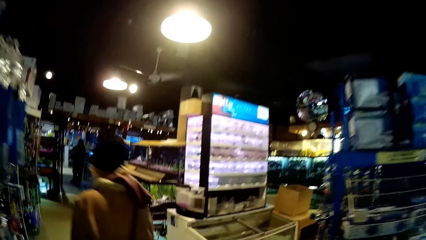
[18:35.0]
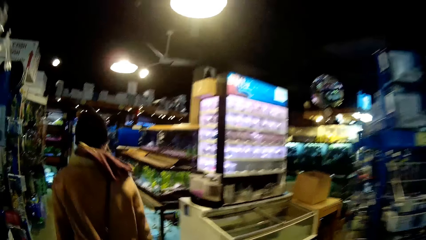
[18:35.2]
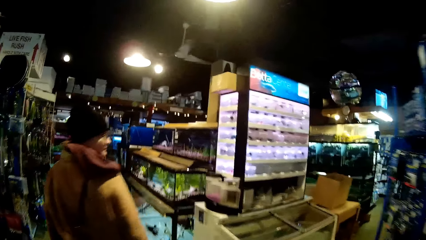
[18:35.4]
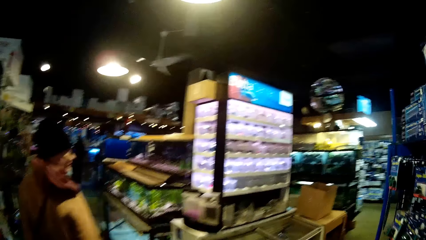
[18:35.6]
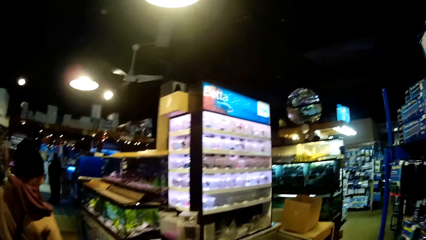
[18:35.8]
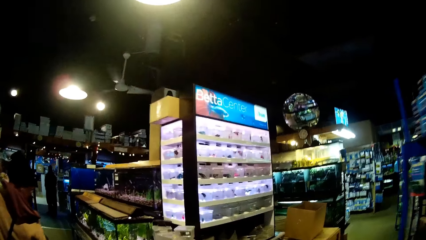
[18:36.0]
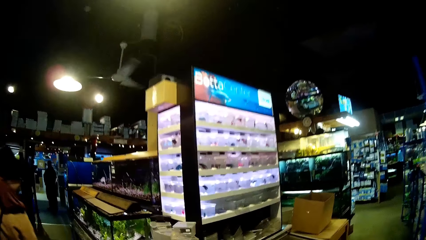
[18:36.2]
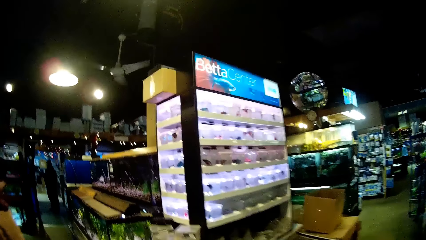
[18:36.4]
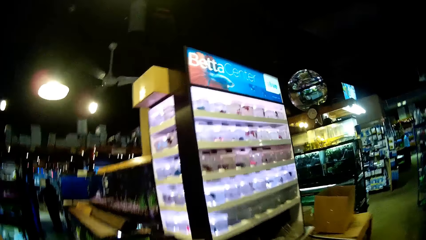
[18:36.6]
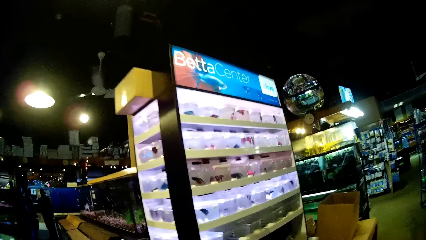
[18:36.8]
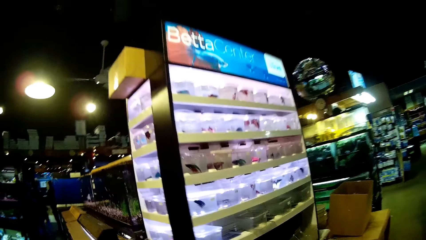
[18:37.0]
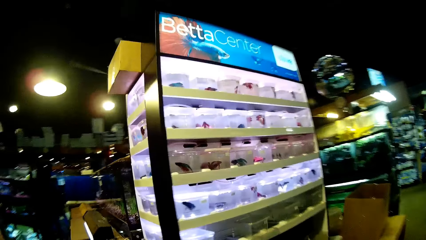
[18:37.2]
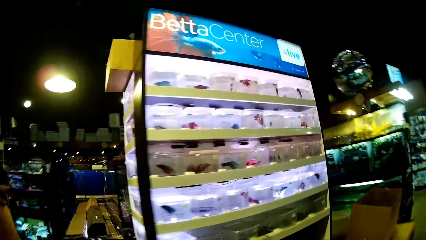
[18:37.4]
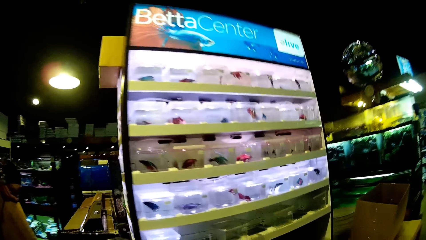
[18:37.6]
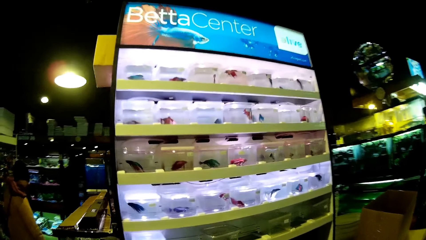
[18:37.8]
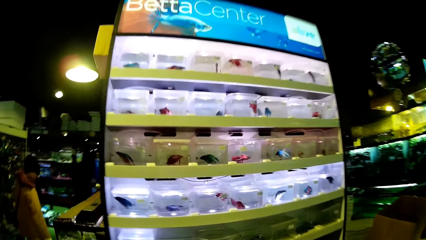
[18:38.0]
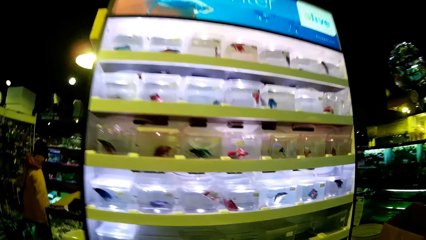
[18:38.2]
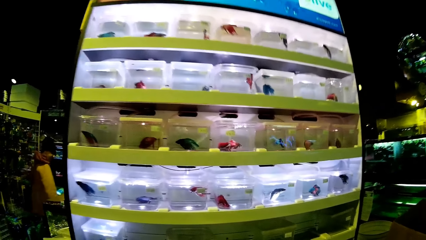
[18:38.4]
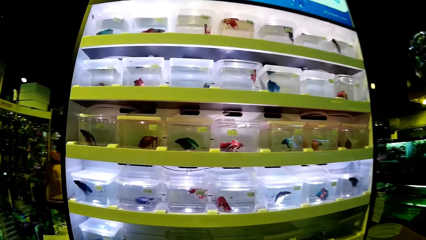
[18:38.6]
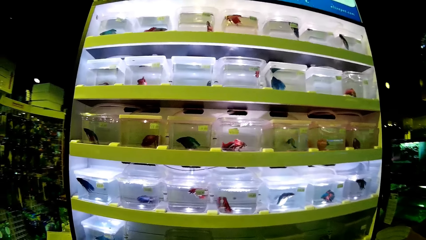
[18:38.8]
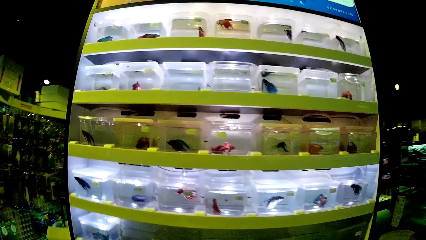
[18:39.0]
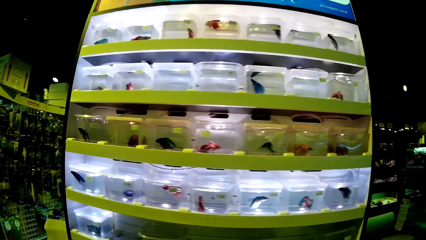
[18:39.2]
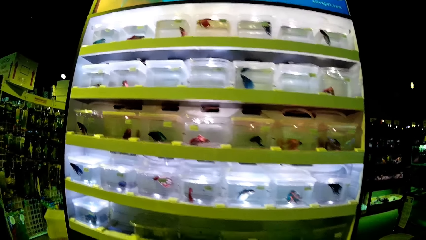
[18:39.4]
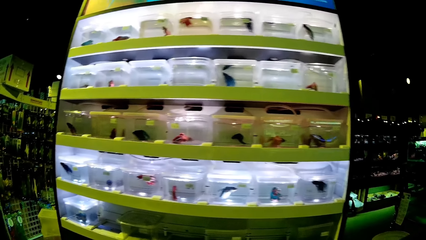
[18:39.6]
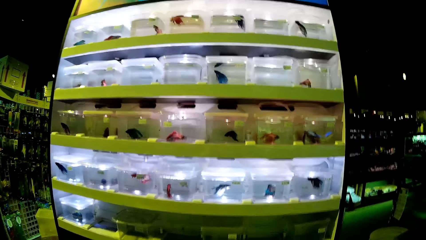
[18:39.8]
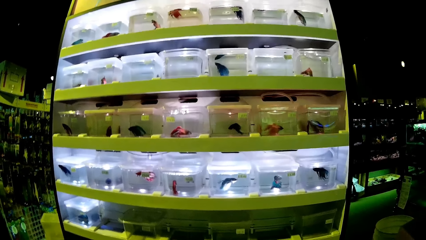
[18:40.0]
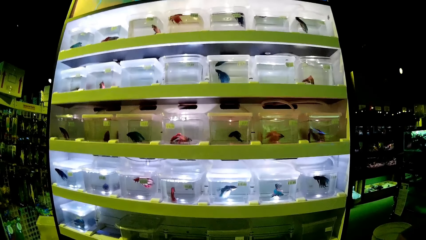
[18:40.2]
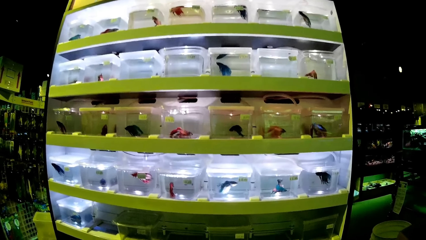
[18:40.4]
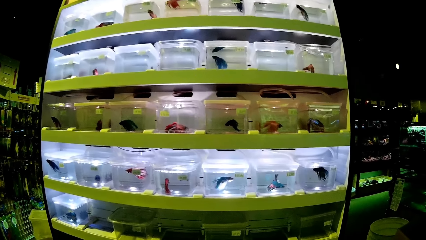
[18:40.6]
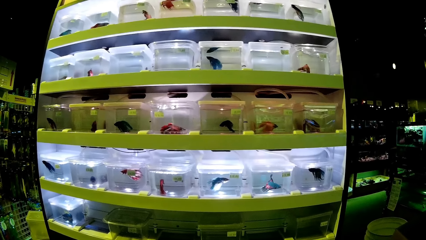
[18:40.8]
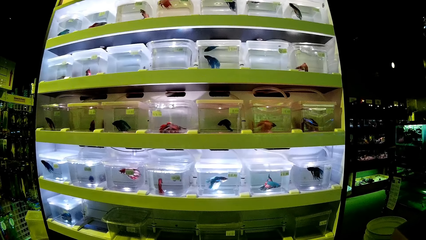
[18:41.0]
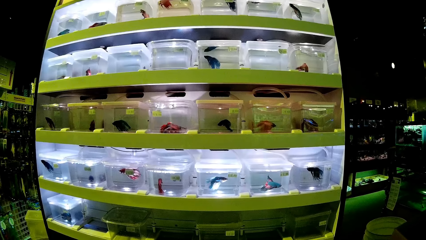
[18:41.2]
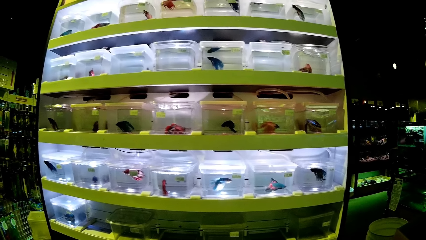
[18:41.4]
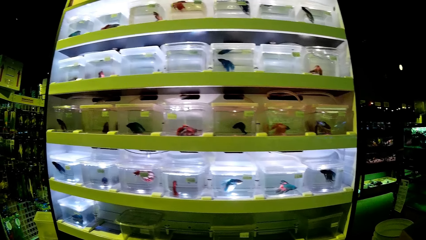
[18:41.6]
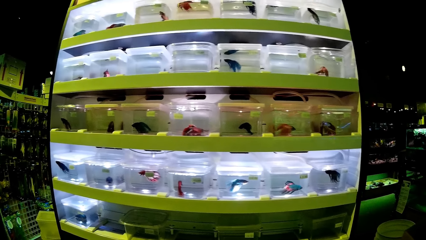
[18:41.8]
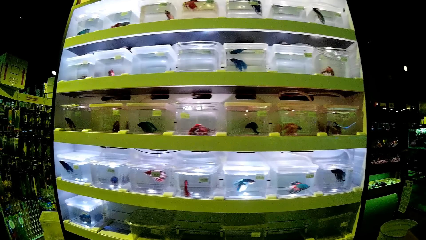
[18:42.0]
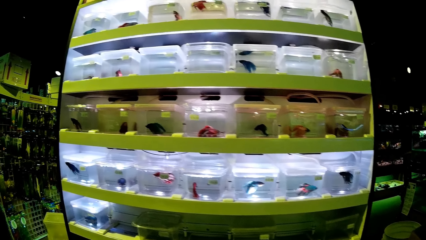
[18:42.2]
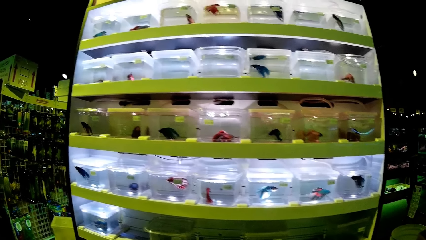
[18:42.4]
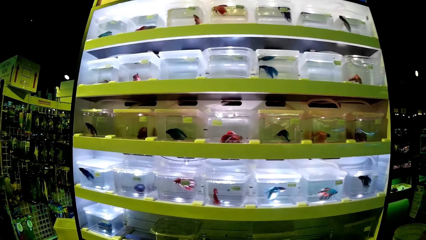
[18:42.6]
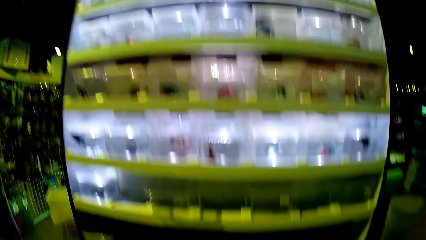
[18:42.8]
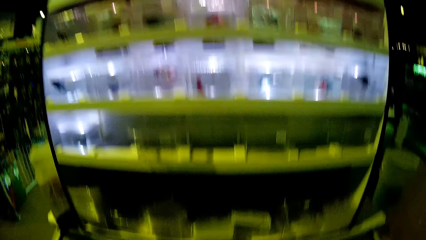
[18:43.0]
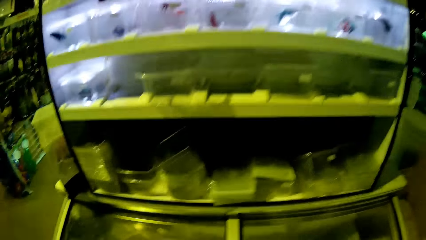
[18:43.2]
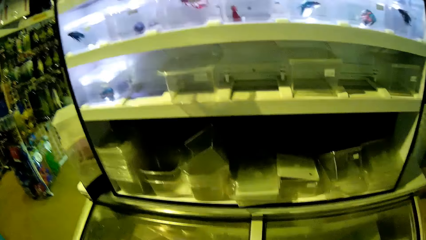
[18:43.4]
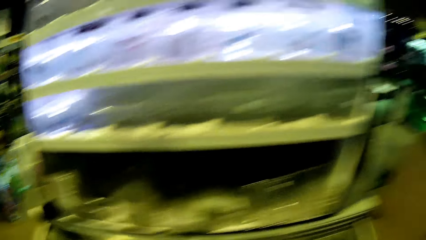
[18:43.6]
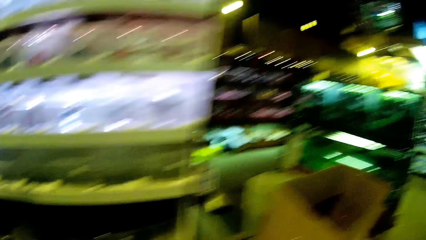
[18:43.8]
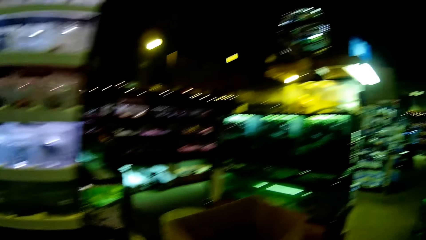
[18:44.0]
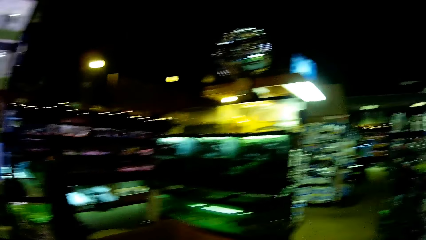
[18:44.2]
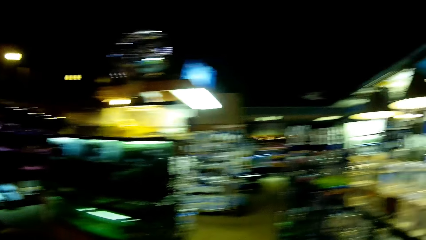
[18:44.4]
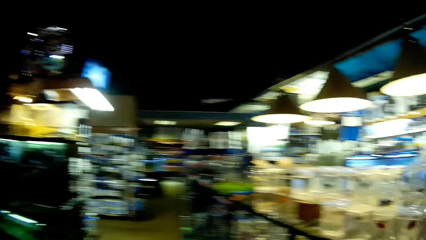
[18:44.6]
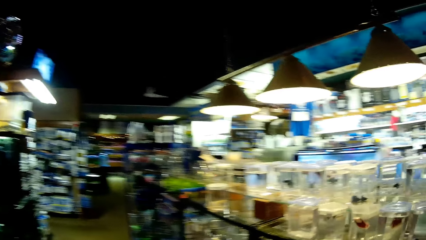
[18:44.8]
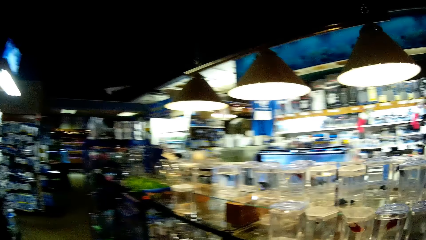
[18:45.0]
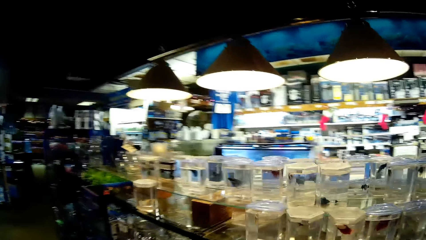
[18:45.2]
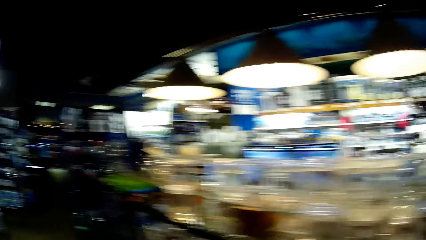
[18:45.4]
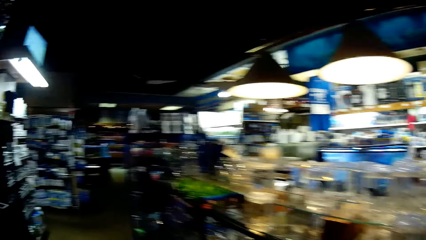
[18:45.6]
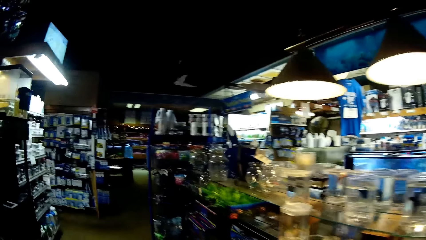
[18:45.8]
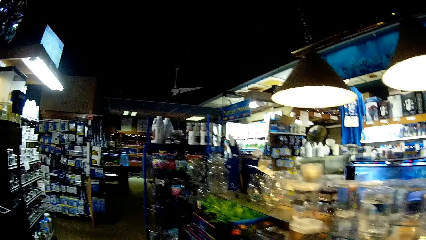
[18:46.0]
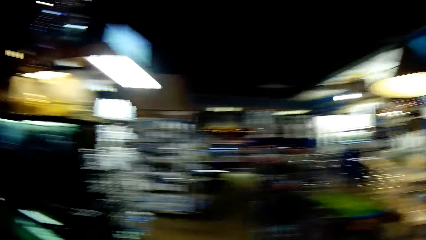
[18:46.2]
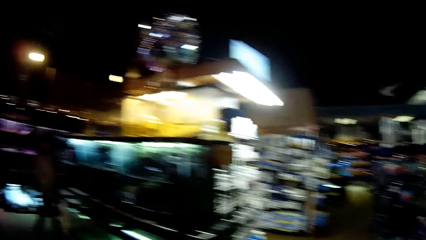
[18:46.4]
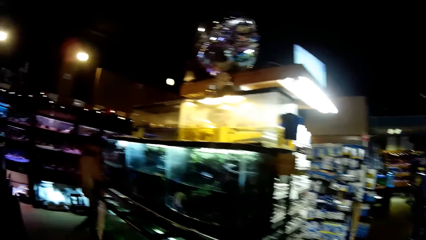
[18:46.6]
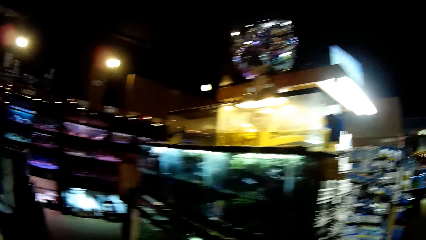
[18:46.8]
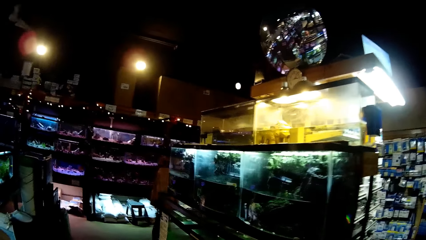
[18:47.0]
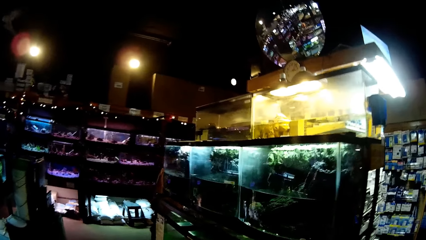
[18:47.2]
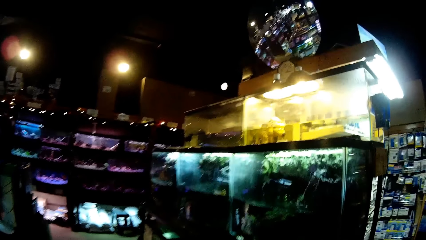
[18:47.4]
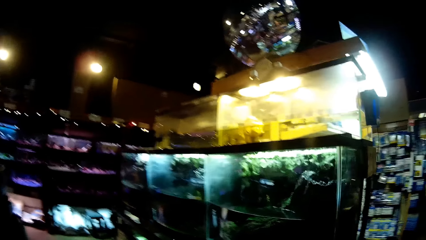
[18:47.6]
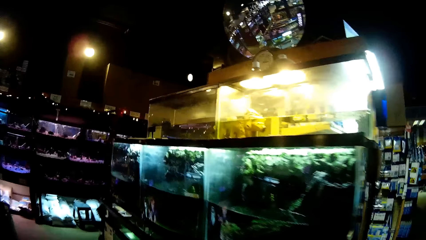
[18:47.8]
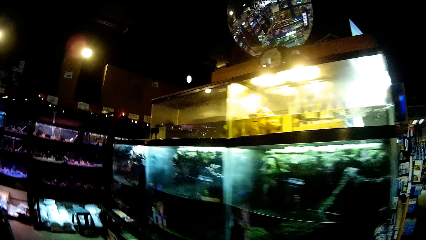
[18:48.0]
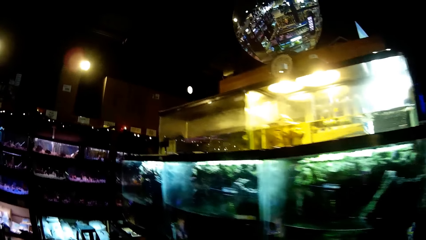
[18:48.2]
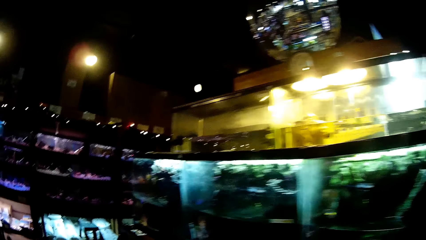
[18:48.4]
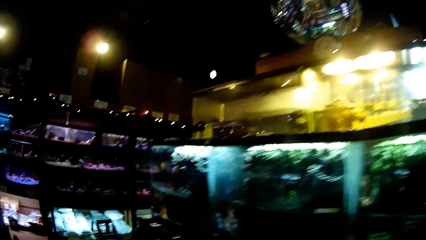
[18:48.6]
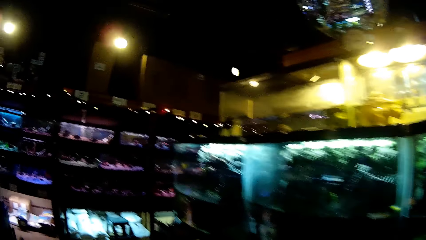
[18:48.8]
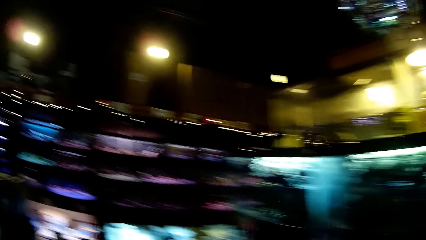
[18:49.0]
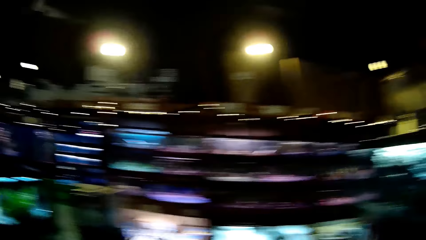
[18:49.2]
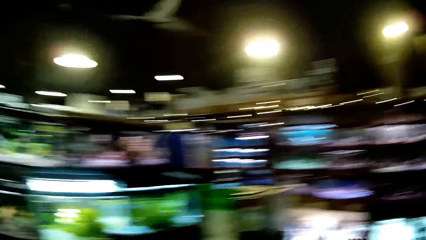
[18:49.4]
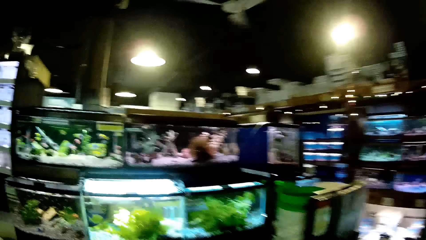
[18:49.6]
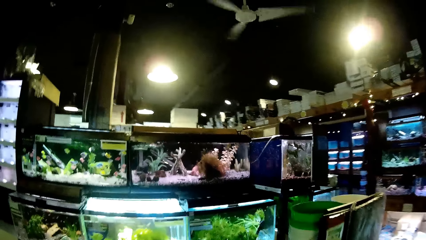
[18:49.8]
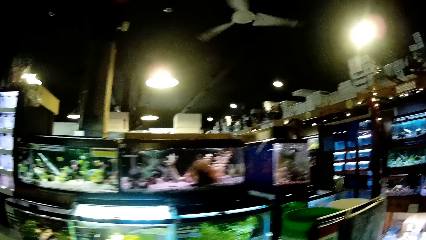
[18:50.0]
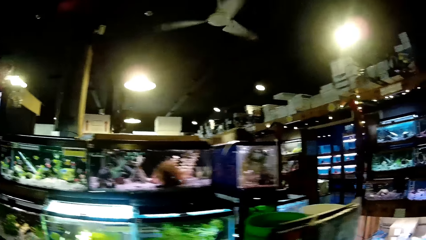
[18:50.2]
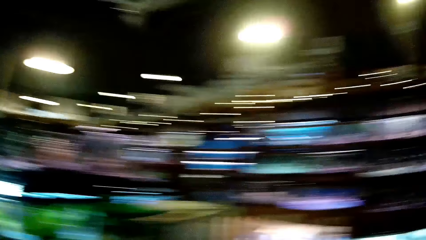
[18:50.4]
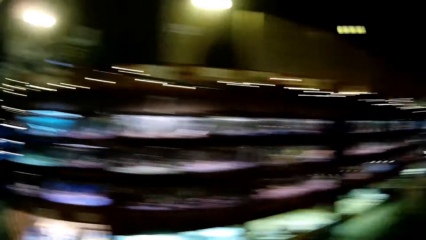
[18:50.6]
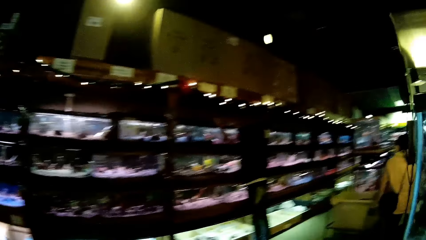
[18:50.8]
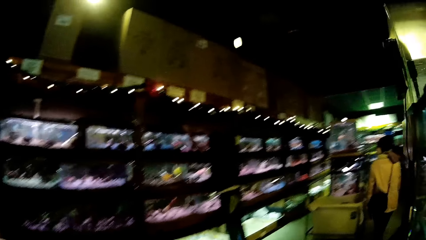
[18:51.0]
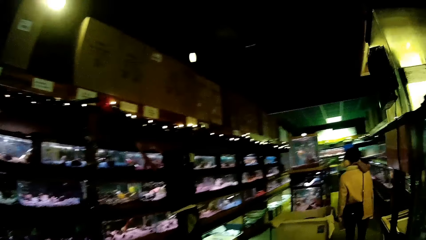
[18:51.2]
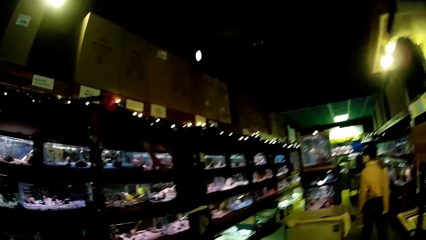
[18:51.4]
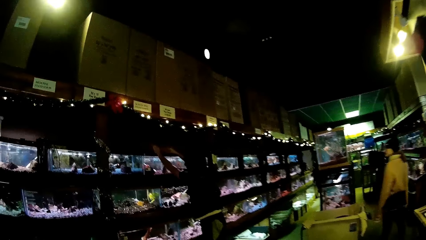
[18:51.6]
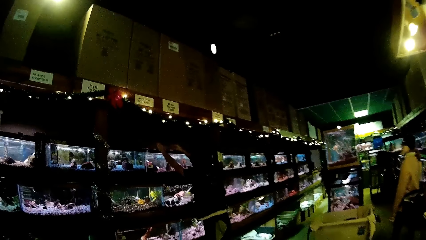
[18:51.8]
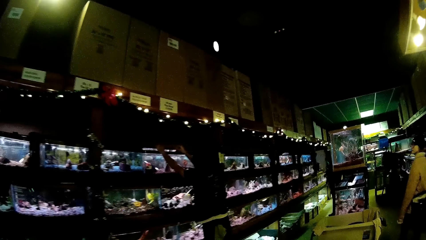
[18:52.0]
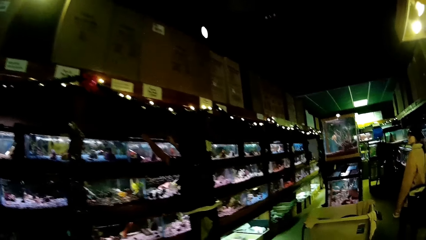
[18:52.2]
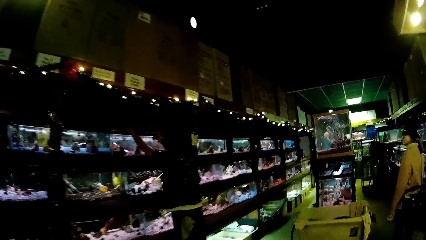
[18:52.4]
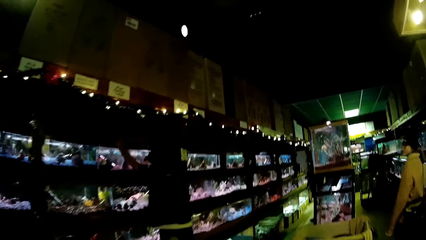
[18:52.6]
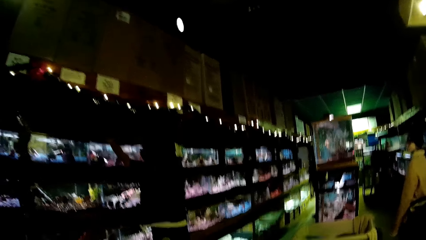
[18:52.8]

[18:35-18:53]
The camera wearer follows a man. Another man stands at the far end in the supermarket. The camera wearer looks at fish in a glass transparent fish tank. They walk around in the supermarket. They walk away from the glass transparent fish tank. The first man walks around in the supermarket. The camera wearer looks at aquatic animals in another glass transparent fish tank. The woman walks through another aisle. The camera wearer turns right. Another man adjusts the glass transparent fish tank with both hands on a platform. The woman looks at aquatic animals in a glass transparent fish tank. The camera wearer walks through the aisle. The first man views aquariums.
